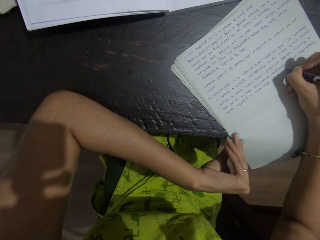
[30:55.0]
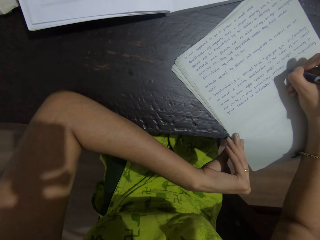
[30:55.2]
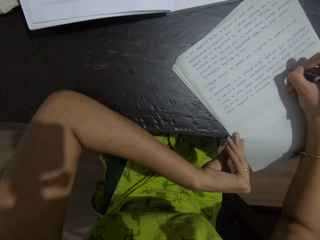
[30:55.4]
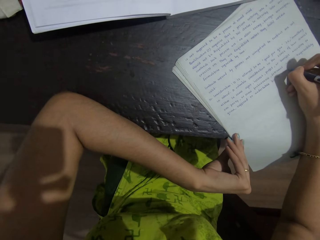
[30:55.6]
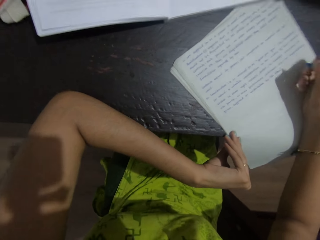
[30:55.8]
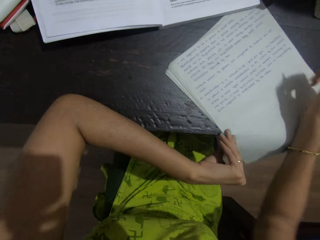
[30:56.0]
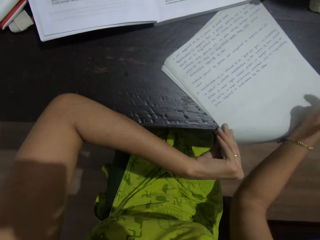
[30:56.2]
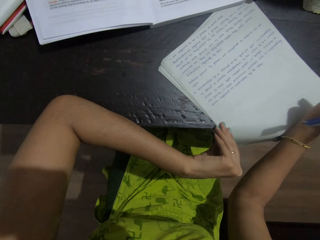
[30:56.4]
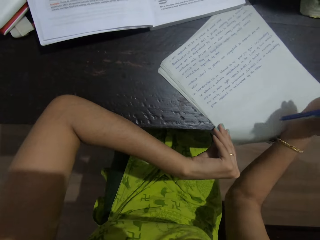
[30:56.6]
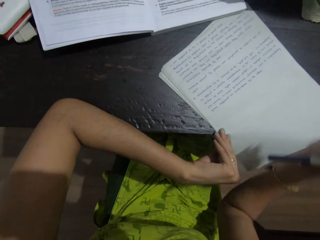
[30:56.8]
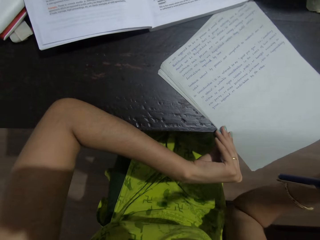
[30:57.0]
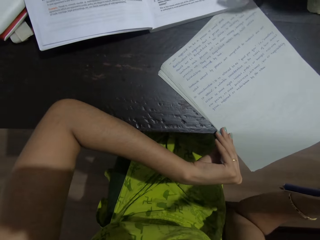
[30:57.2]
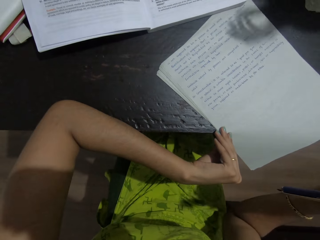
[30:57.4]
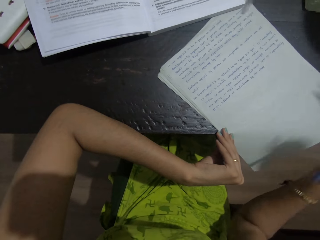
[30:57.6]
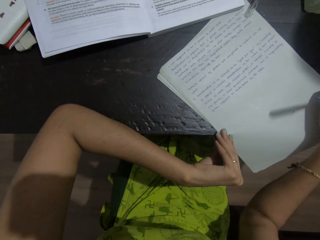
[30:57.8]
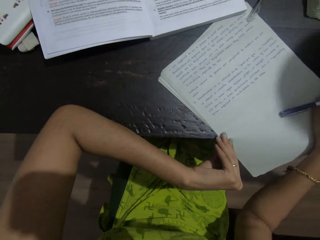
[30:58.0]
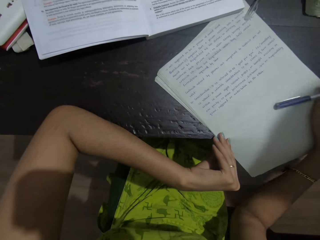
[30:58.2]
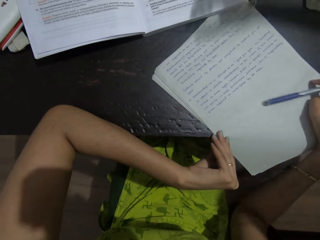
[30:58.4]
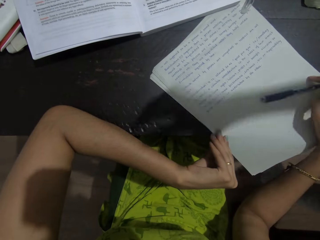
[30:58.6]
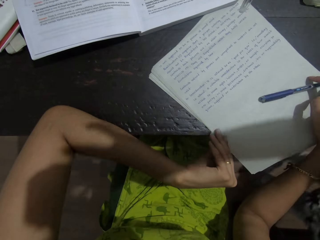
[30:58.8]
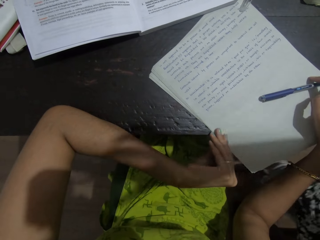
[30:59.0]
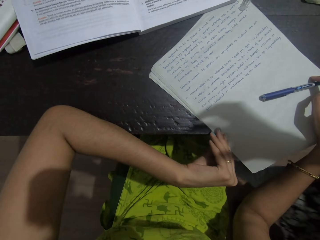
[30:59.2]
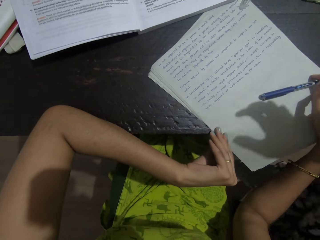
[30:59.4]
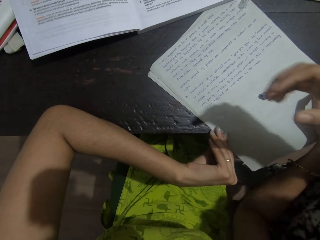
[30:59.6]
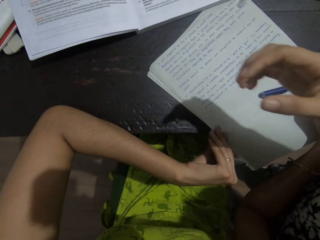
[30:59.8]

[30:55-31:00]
The camera wearer lifts the hand. They place the pen on the paper. They look around.
